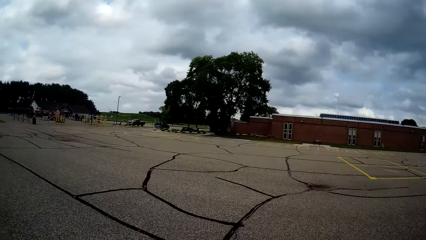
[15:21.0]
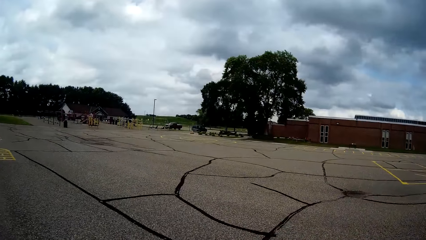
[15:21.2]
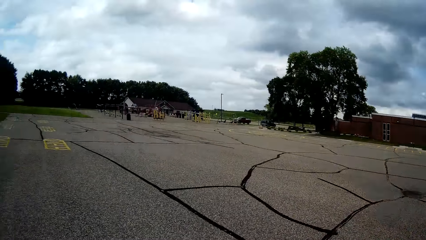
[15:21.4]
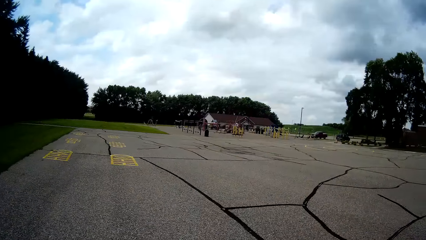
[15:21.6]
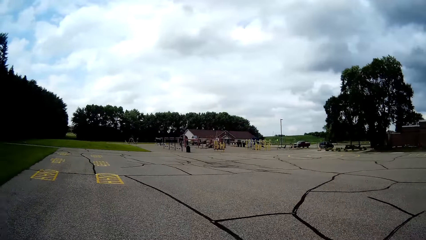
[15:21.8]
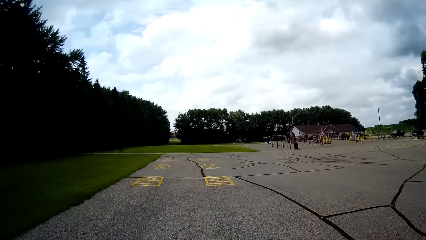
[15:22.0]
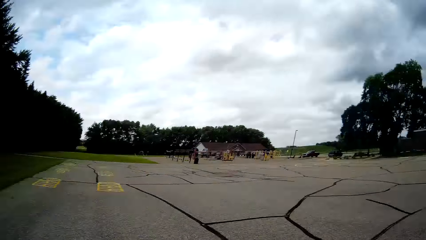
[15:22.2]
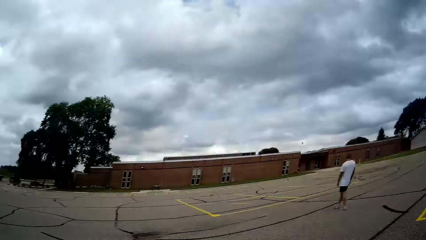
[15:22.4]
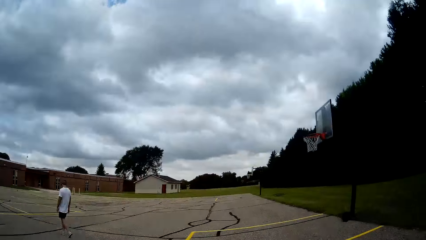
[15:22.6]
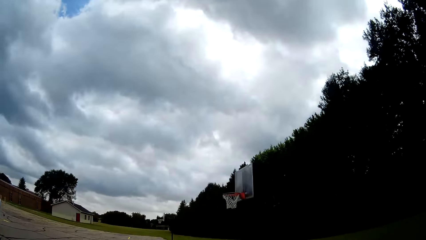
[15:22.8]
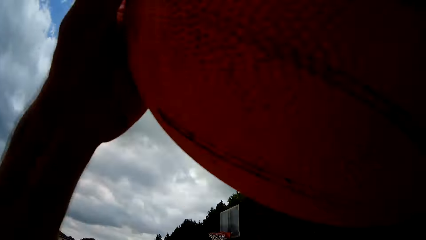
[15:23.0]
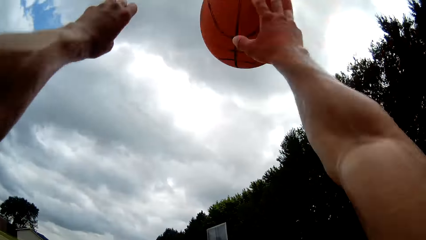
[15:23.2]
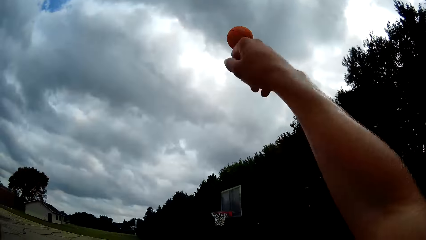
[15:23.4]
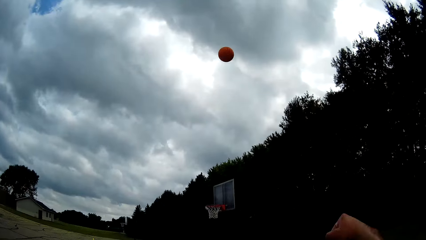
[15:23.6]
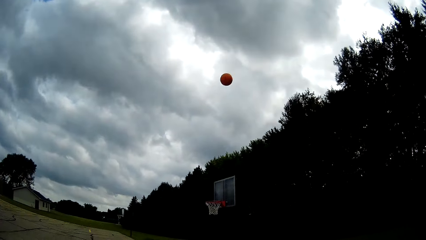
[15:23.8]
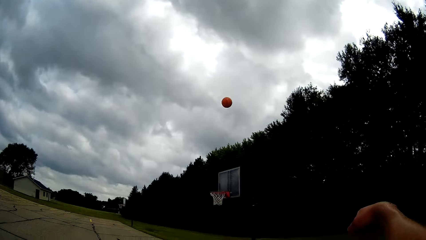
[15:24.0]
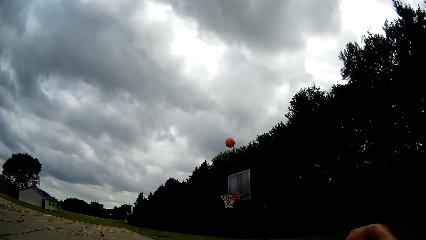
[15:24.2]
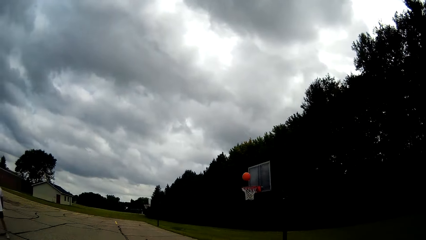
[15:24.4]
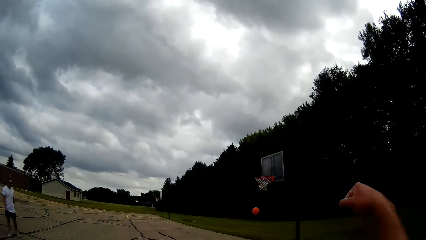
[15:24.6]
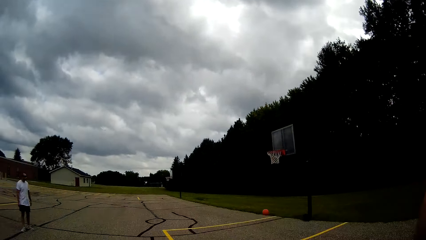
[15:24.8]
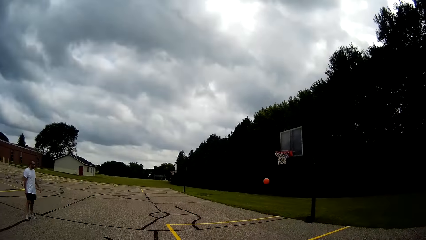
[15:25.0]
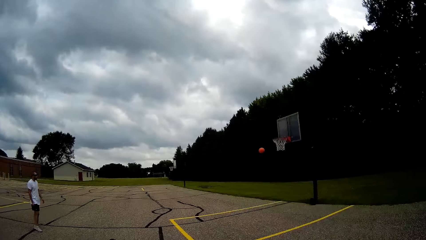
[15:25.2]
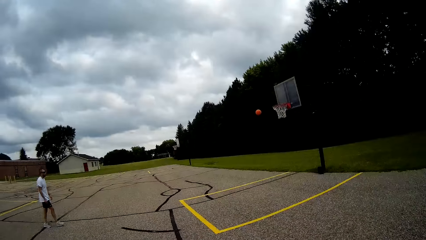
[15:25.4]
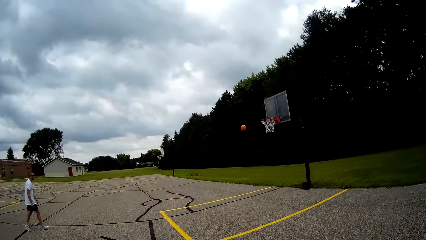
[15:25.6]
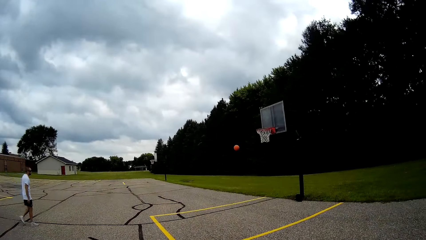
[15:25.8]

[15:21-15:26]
The camera wearer throws the ball across the backboard. They play basketball. The man runs towards the basketball.

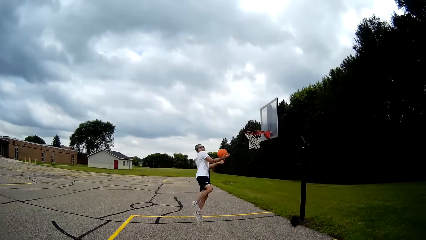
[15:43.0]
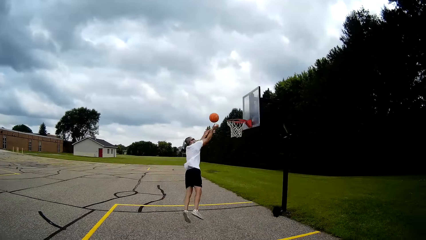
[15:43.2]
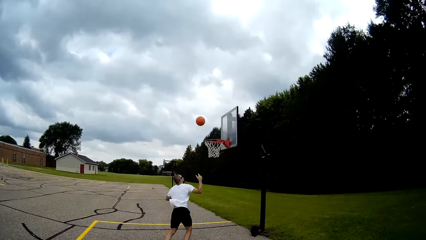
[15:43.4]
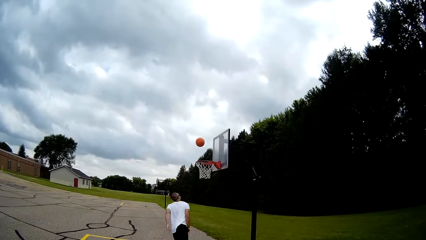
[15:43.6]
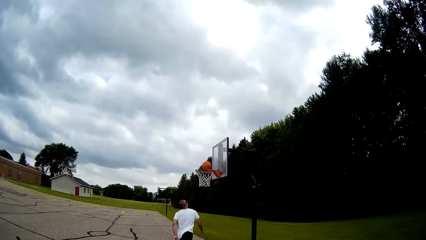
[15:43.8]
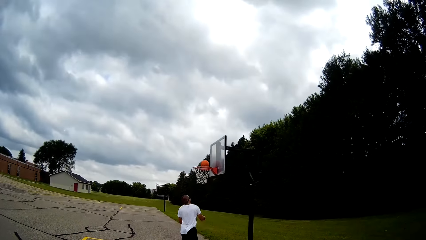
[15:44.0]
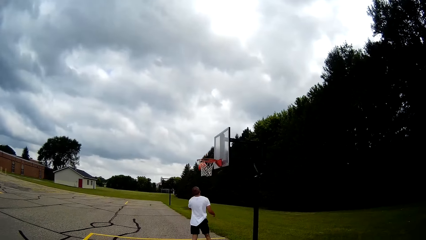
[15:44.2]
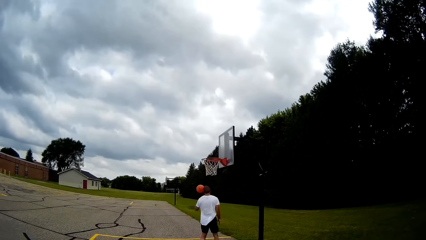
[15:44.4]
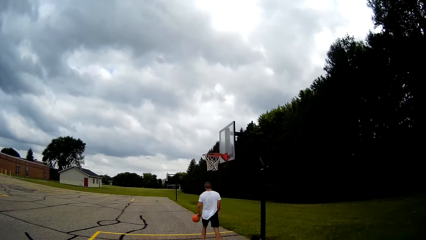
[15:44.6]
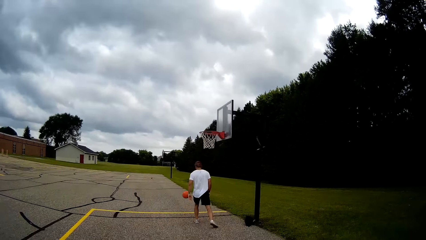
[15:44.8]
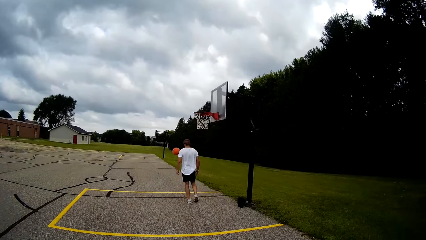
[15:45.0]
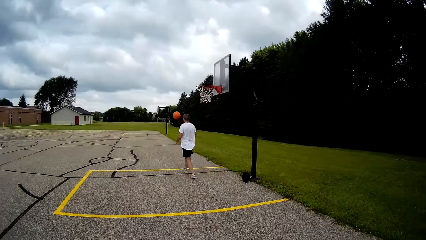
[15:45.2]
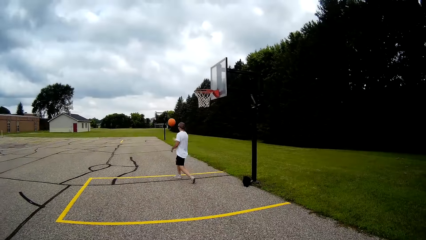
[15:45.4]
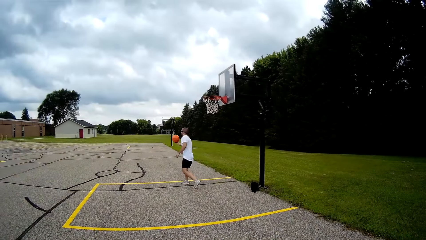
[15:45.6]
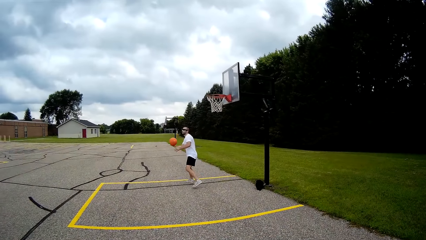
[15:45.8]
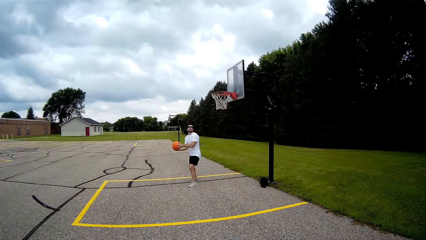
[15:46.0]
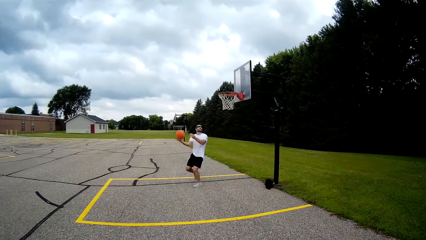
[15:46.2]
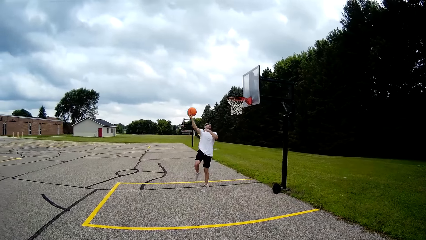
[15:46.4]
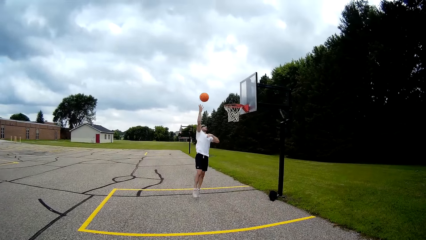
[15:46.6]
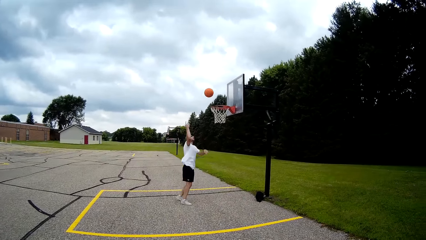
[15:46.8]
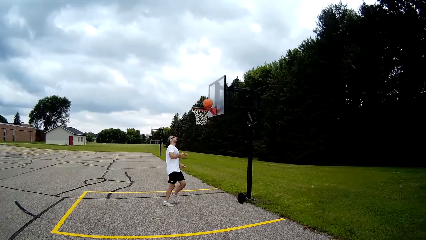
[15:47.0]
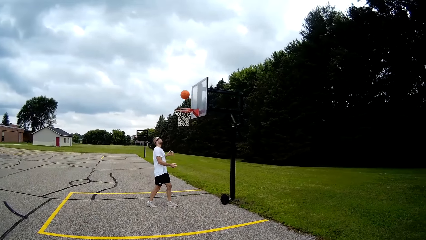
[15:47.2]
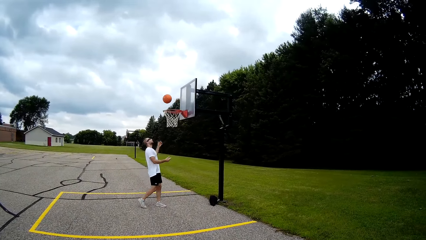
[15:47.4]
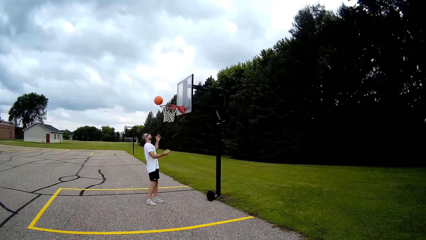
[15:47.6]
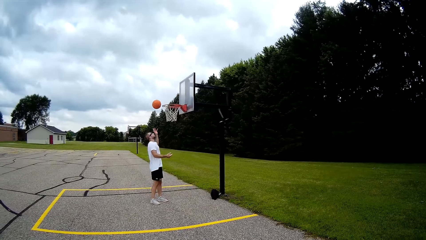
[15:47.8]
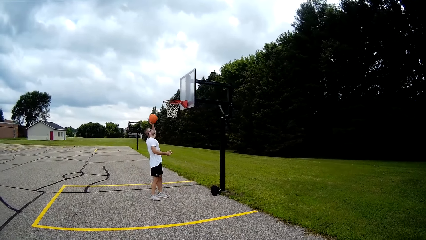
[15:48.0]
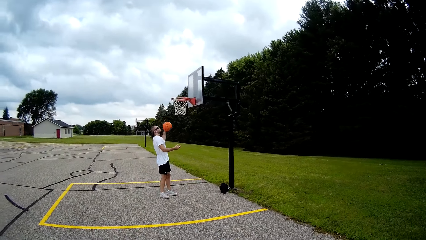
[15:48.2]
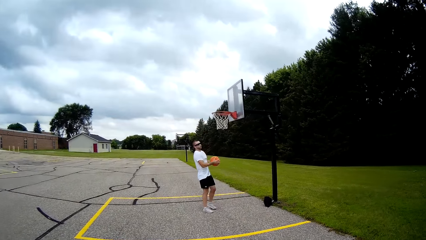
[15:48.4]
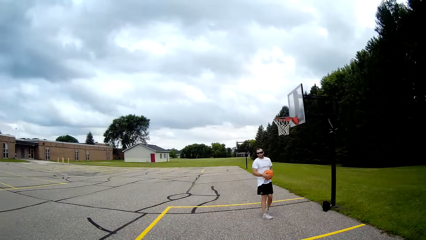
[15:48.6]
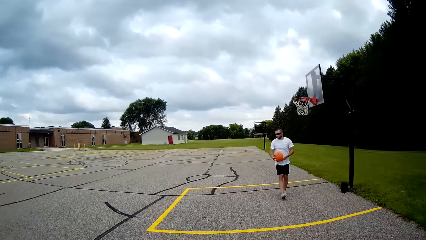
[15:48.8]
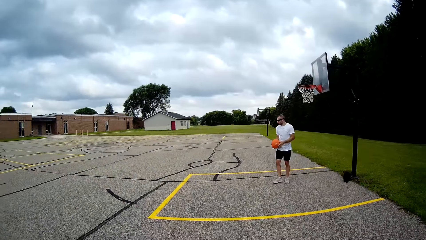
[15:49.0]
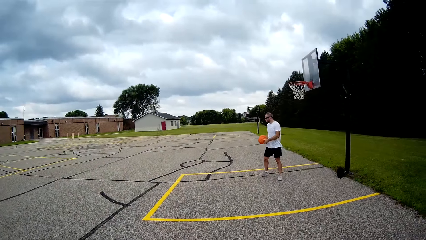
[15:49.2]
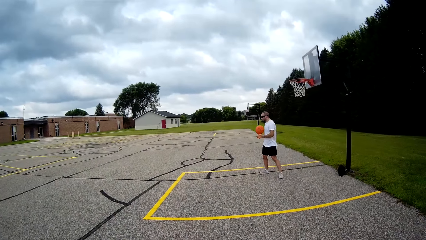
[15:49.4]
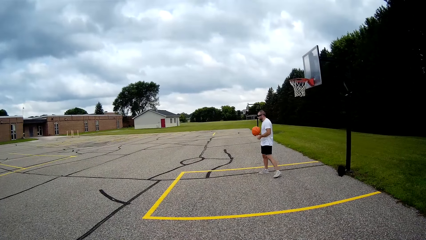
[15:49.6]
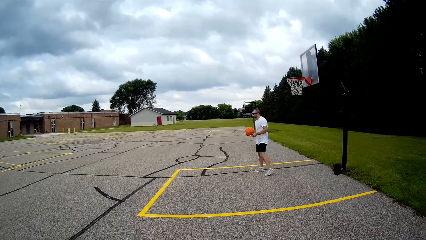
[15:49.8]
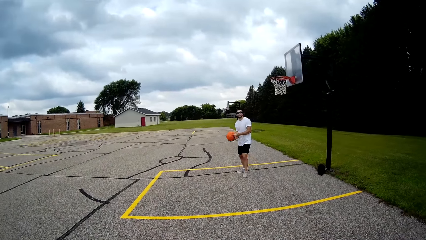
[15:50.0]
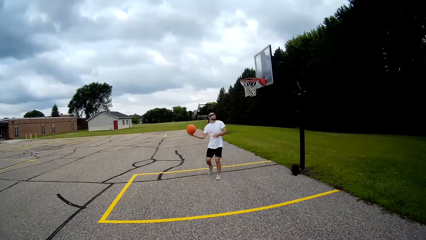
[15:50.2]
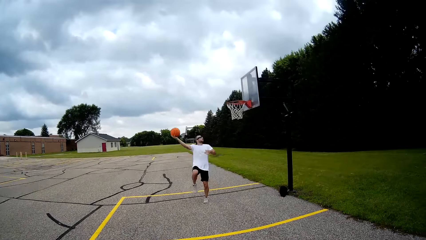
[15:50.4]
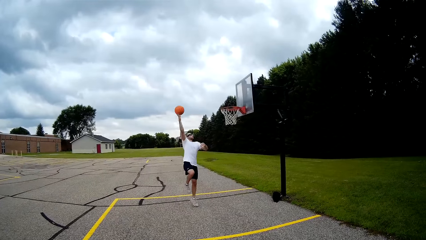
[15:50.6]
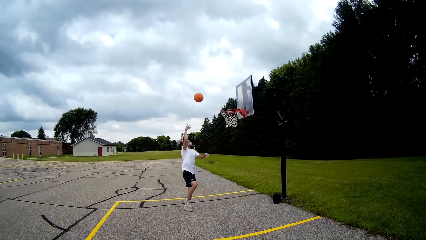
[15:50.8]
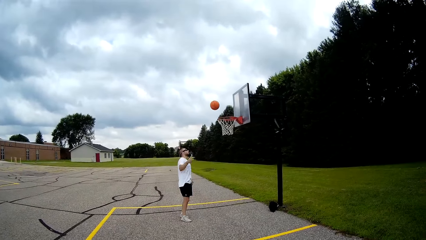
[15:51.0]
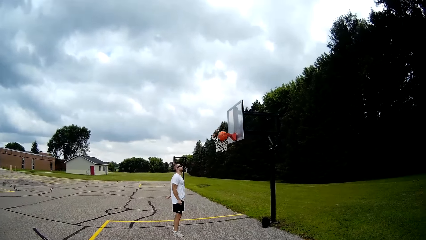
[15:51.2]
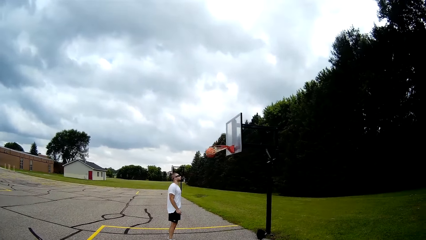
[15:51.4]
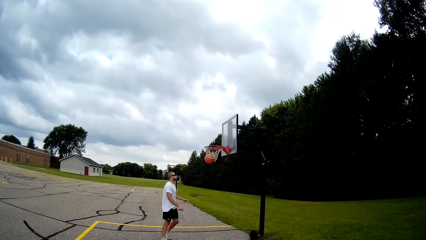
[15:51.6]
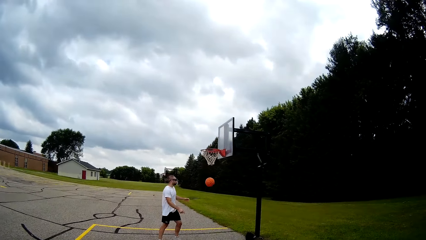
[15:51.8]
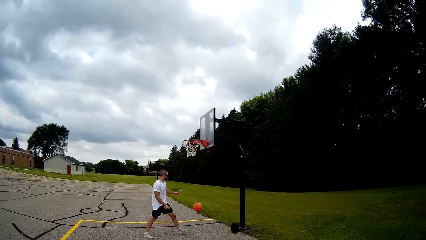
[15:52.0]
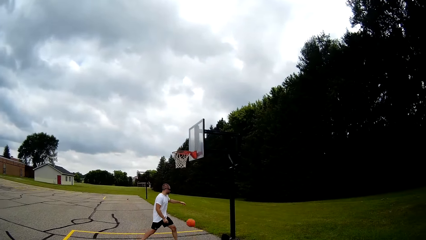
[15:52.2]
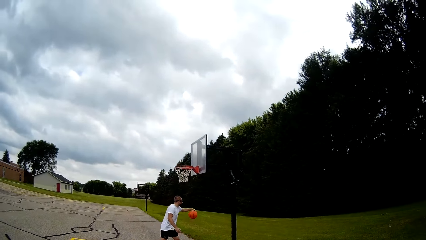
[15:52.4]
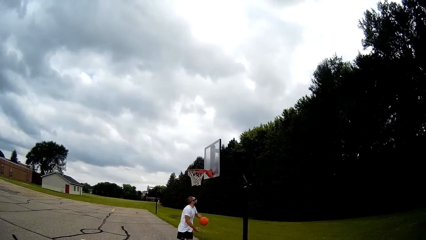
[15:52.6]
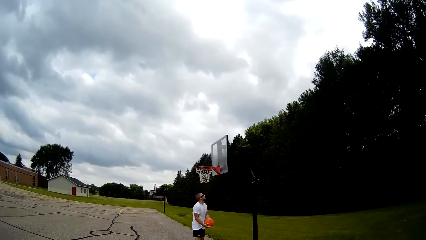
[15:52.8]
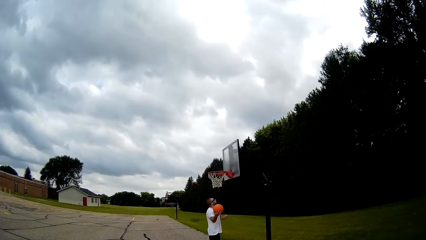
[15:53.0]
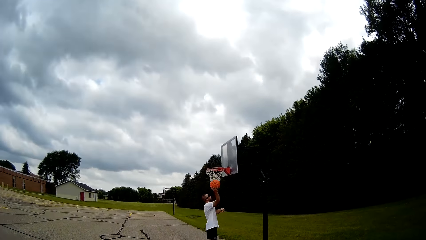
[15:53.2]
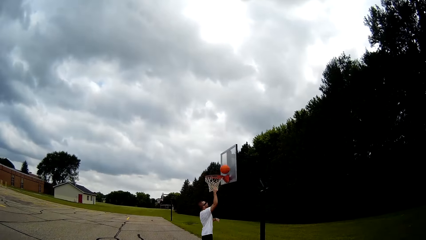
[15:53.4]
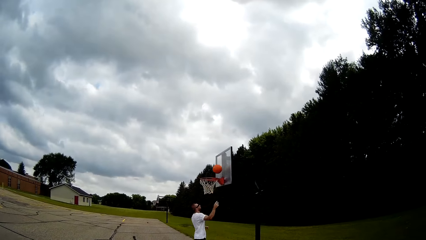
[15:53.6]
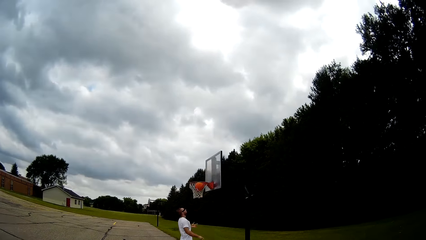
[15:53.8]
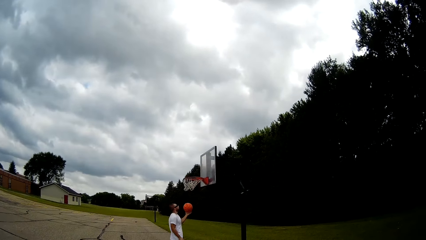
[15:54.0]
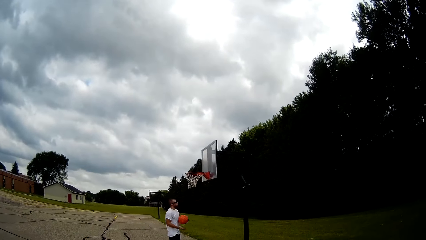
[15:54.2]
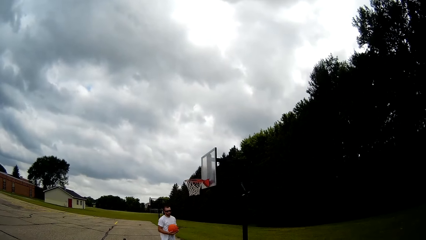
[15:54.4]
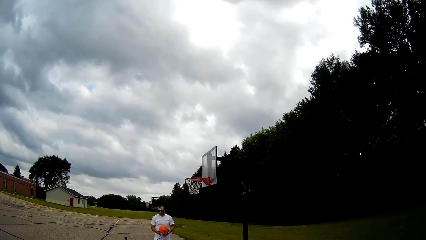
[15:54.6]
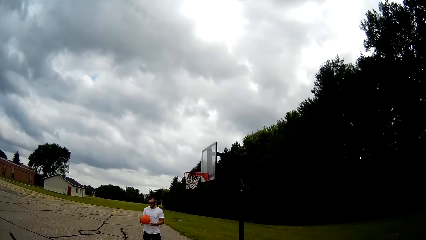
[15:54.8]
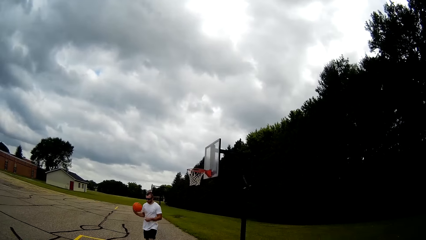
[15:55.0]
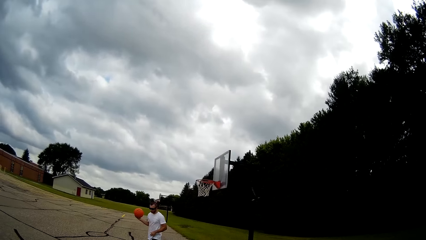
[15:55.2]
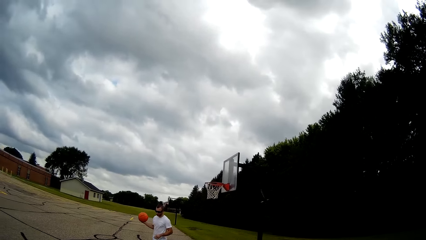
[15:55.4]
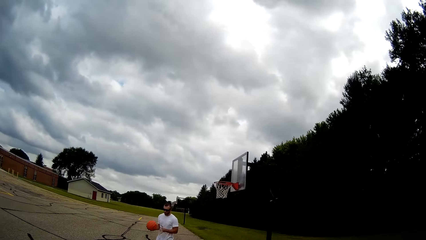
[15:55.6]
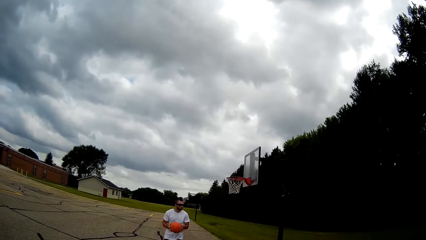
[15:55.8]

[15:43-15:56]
The man throws the basketball into the hoop net and catches the basketball. The man throws the basketball at the hoop and catches the basketball. The man throws the basketball into the hoop net and catches the basketball. The man throws the basketball into the hoop net and catches the basketball.
